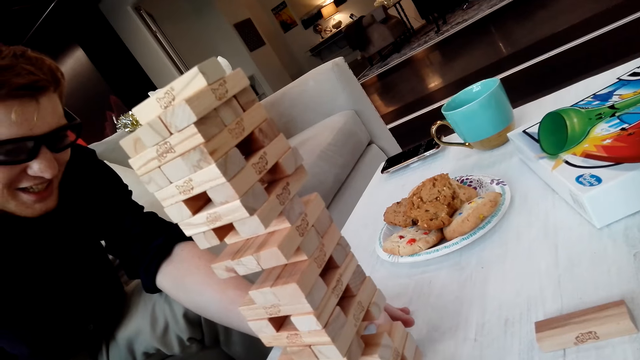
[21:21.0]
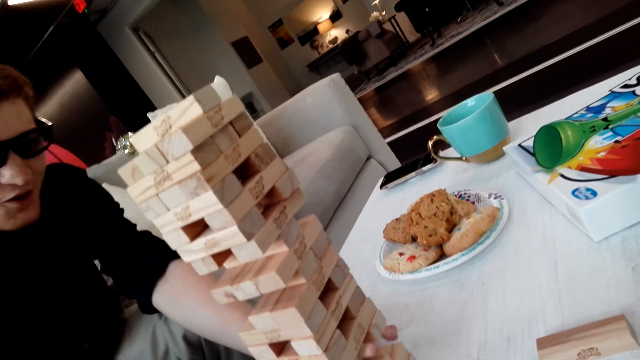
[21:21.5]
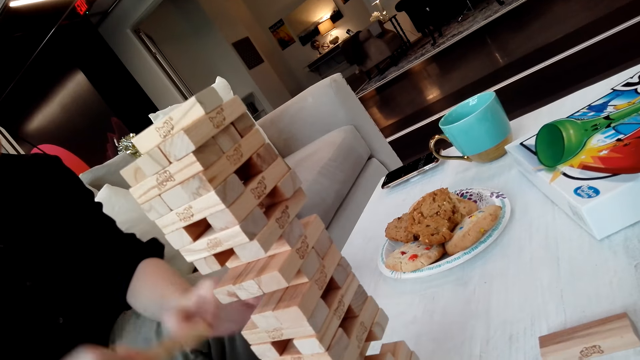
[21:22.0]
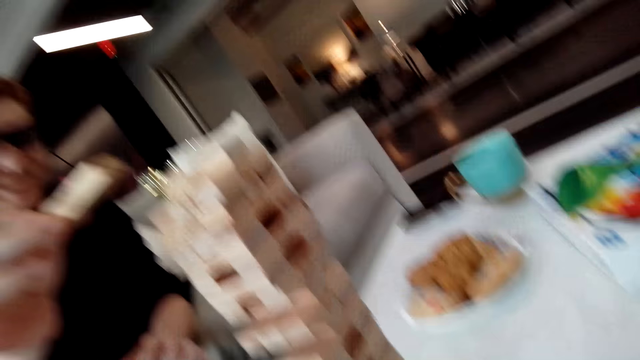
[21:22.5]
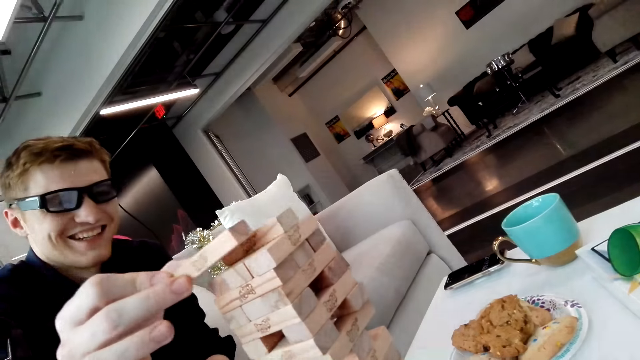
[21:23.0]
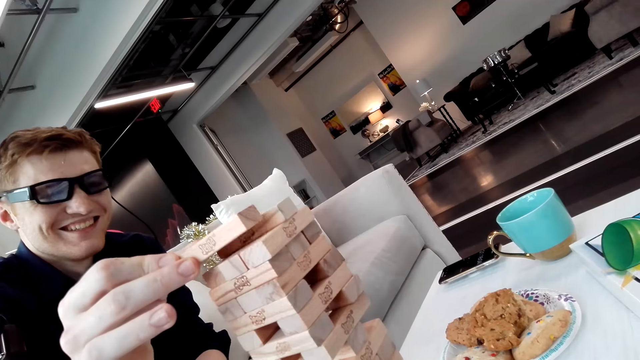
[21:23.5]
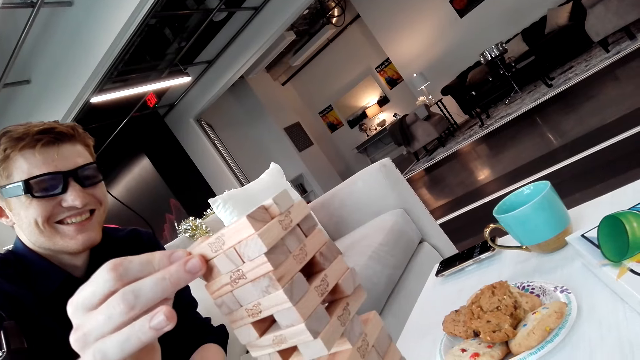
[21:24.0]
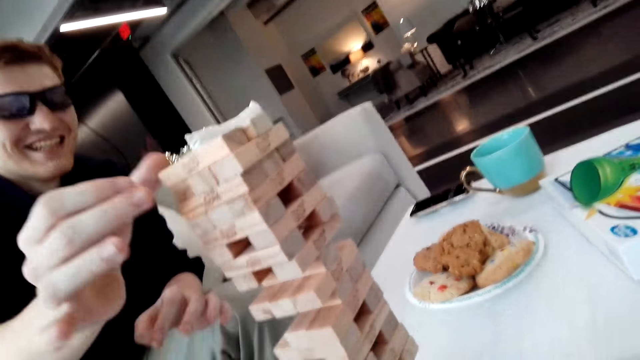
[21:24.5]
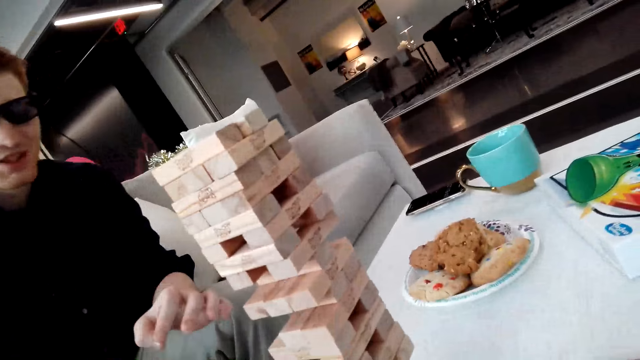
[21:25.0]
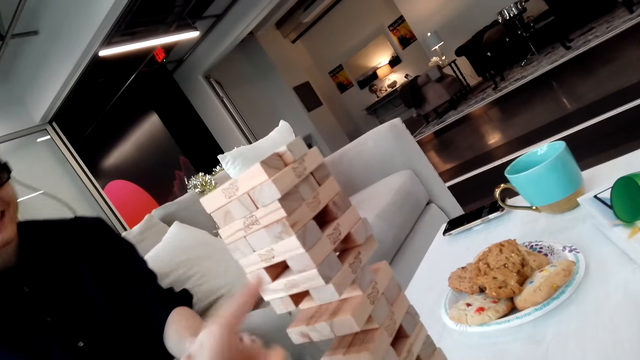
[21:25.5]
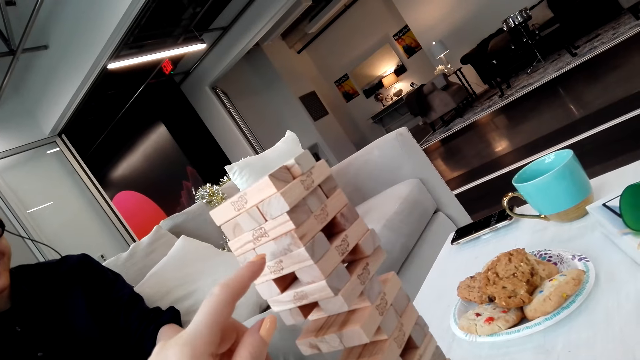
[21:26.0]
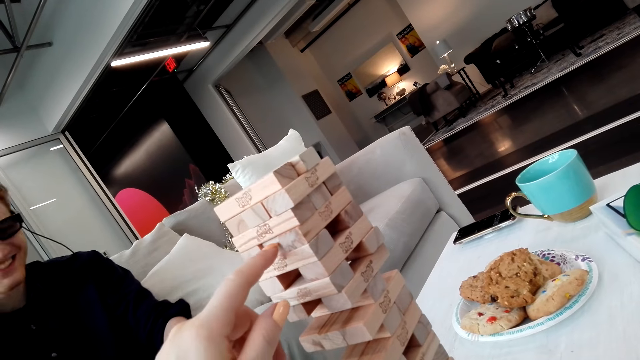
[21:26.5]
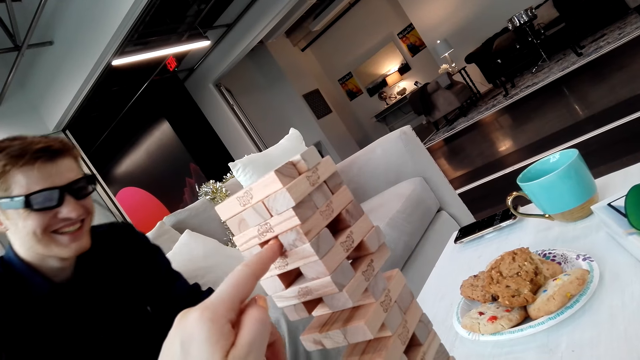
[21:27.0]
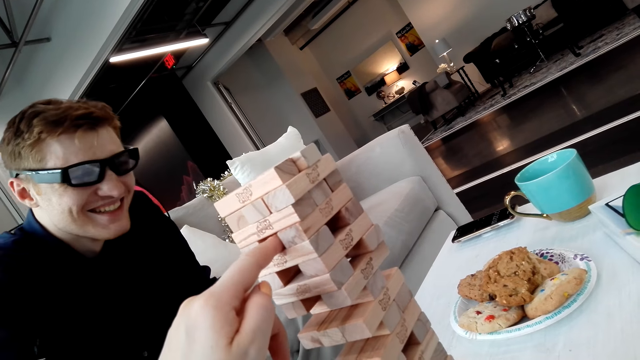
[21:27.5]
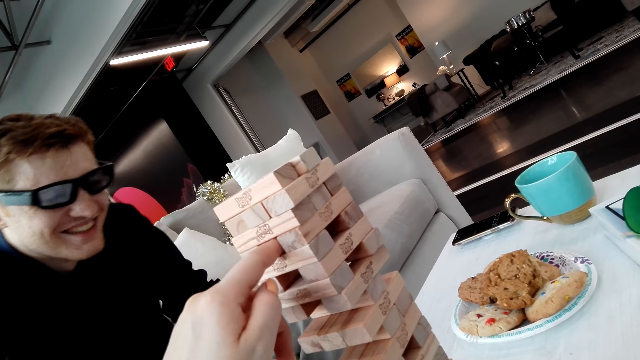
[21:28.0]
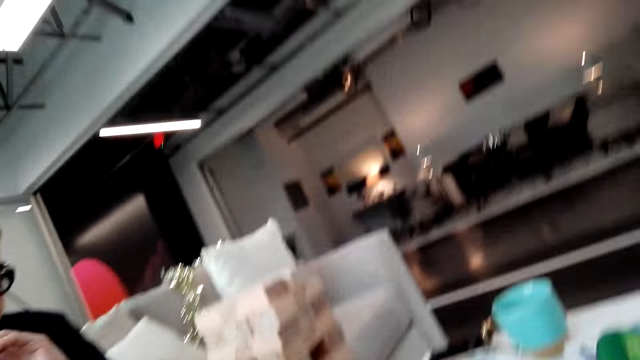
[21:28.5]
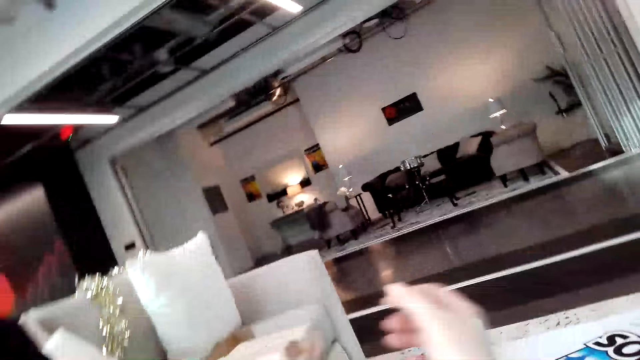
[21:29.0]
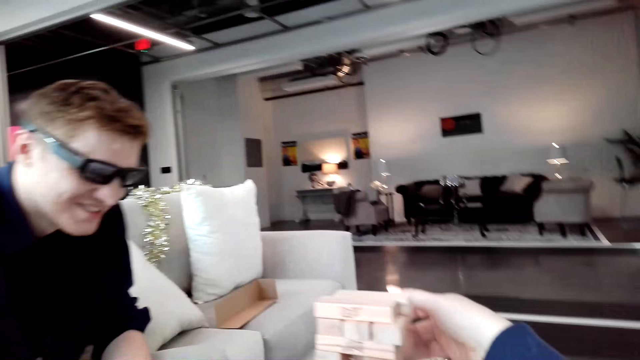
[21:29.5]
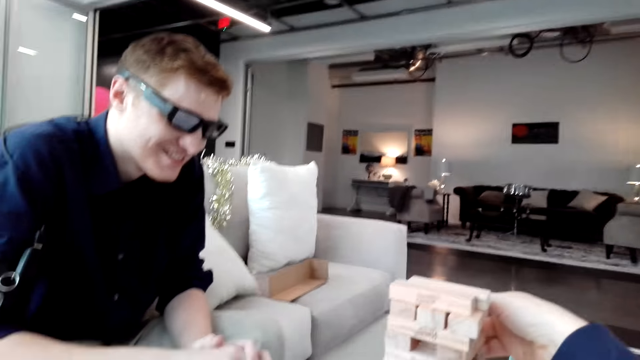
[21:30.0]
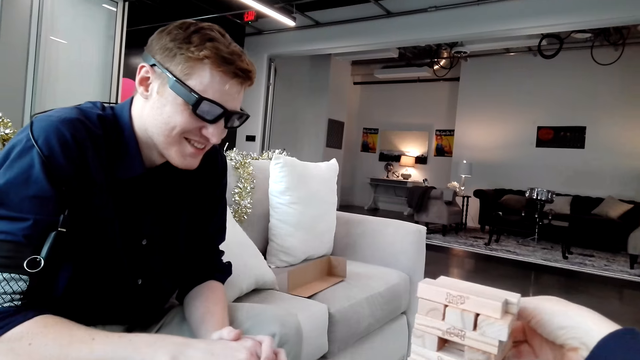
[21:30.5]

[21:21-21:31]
The camera wearer removes the block. A man pulls a Jenga block and puts the Jenga block on a tower. The camera wearer pushes the Jenga block. They remove the block.

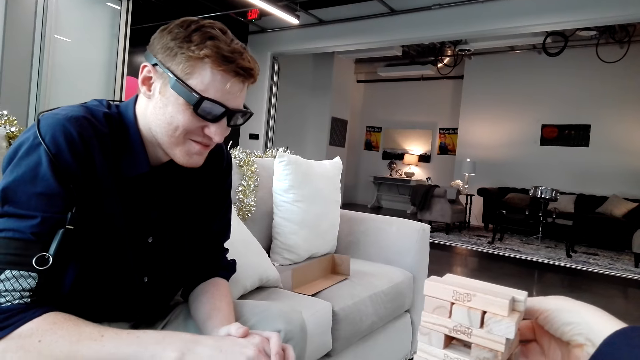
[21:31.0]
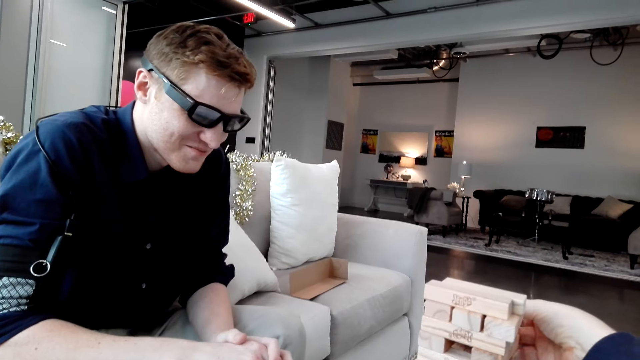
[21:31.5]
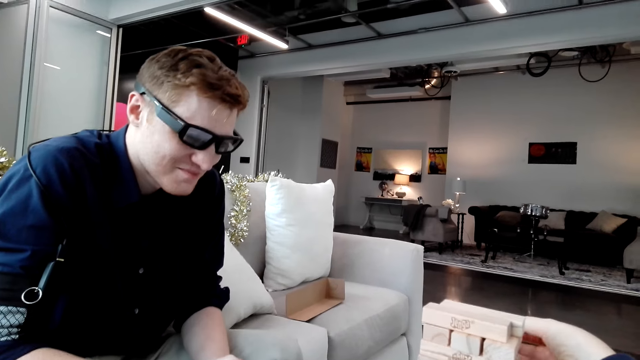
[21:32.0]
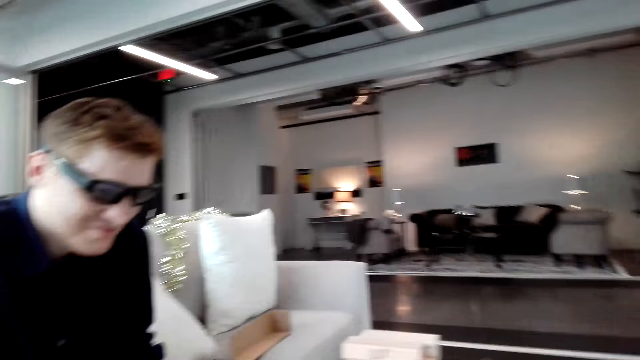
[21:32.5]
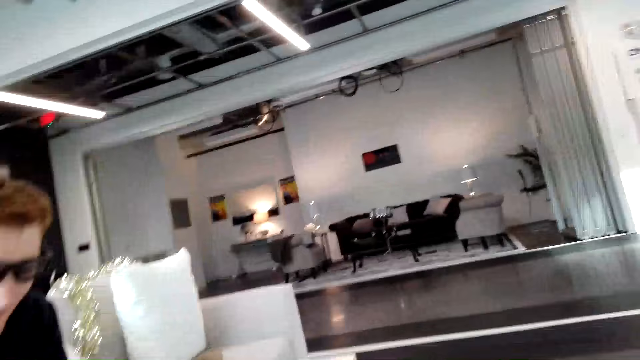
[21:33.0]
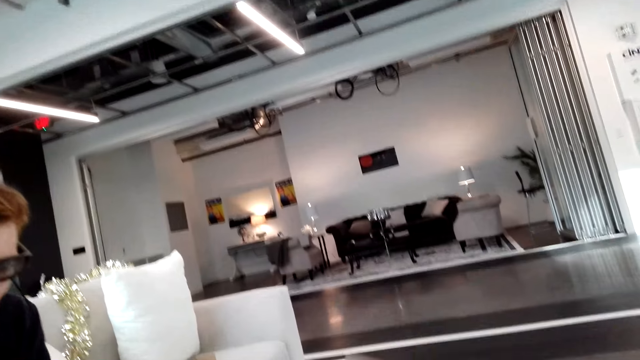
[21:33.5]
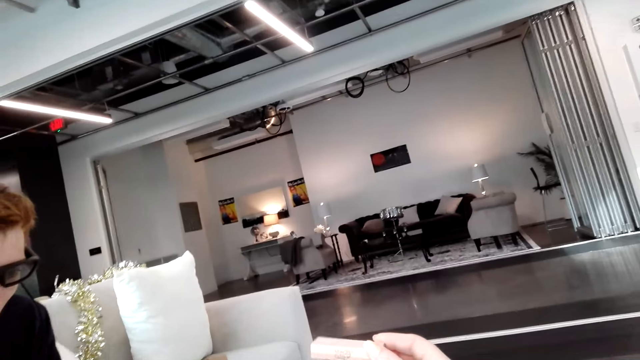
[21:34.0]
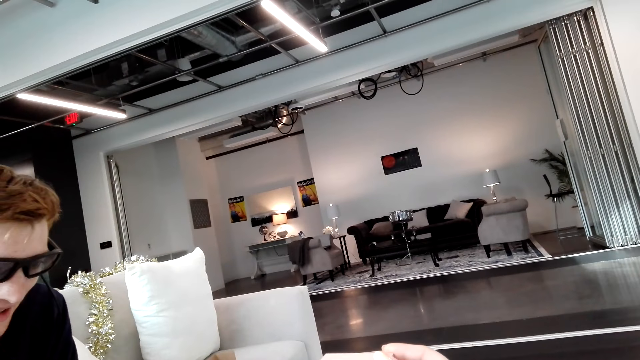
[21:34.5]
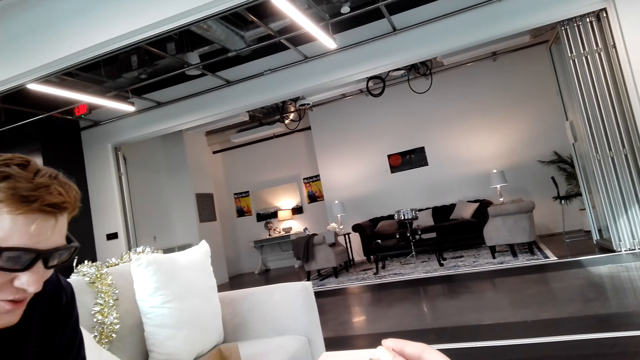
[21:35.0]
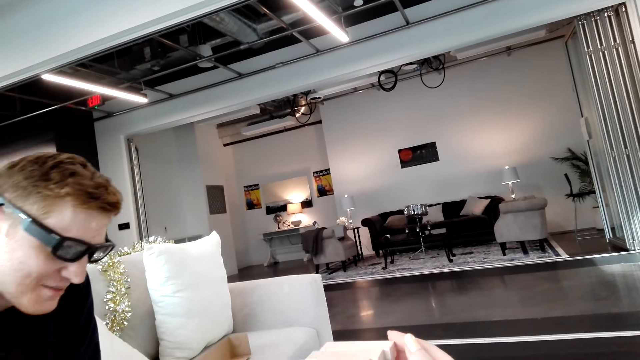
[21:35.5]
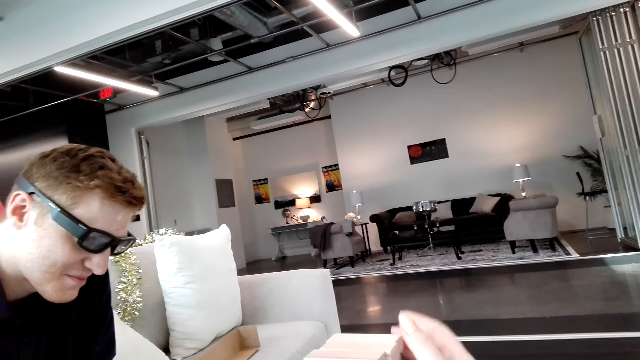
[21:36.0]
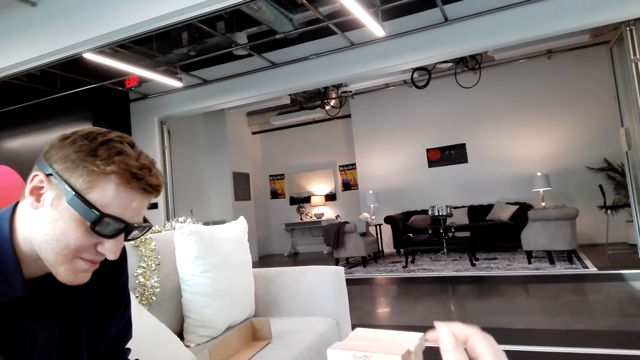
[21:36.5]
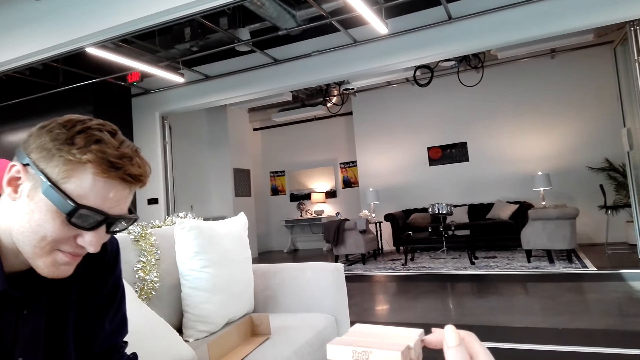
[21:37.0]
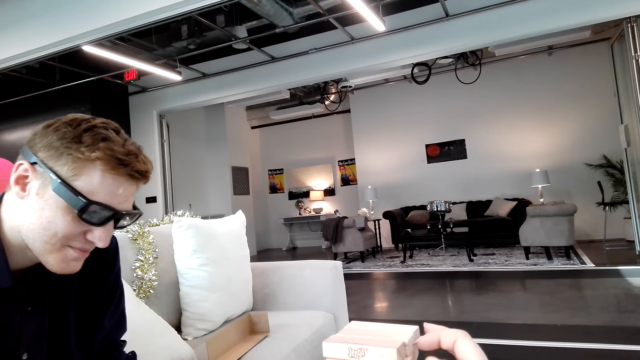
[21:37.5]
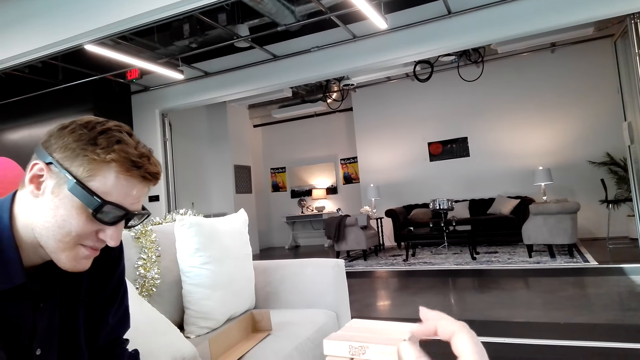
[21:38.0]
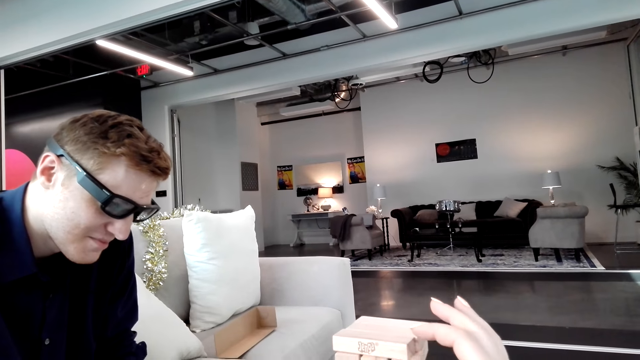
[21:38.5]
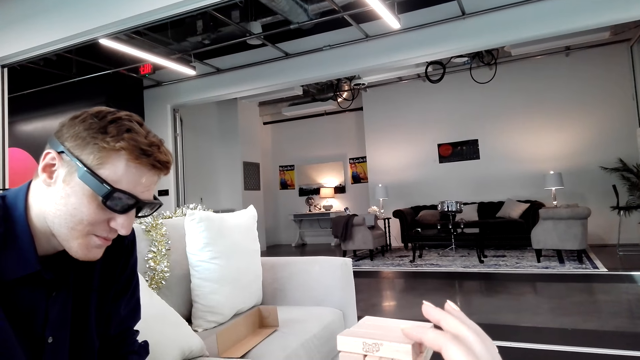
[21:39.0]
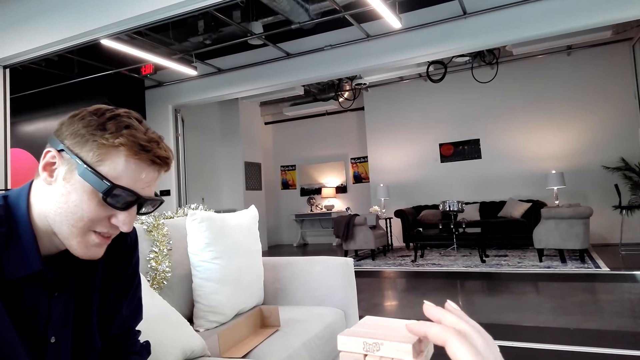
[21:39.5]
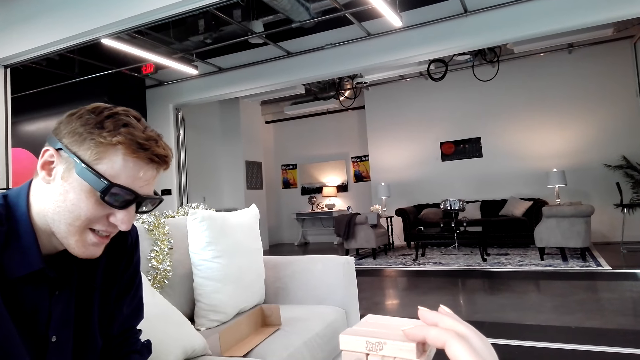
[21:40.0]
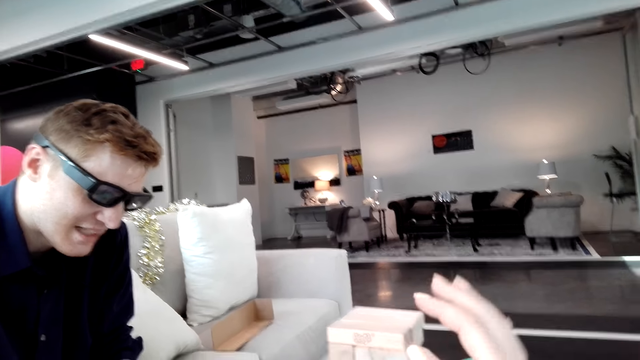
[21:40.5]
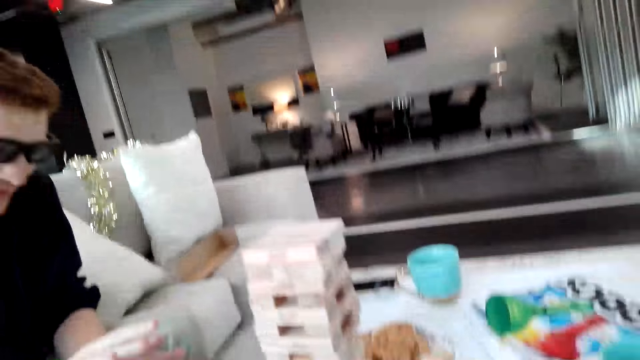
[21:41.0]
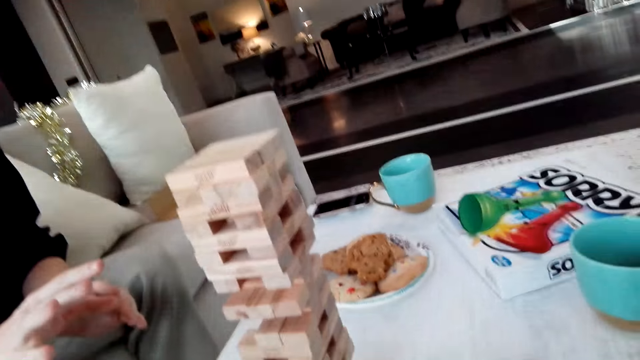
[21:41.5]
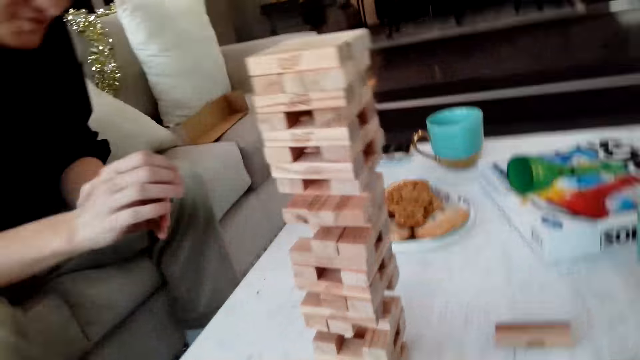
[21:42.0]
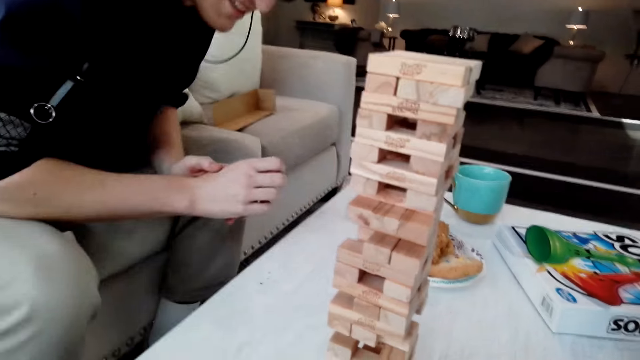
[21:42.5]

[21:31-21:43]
The camera wearer pulls a Jenga block and puts the Jenga block on a tower.
